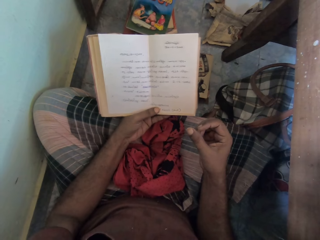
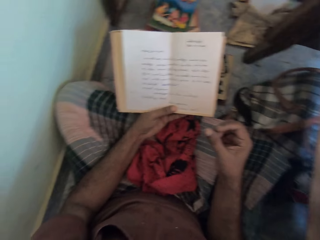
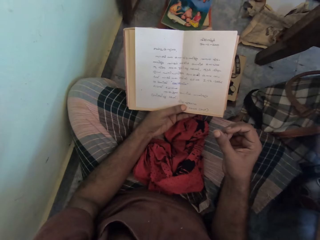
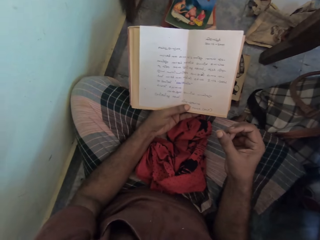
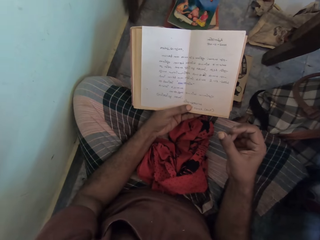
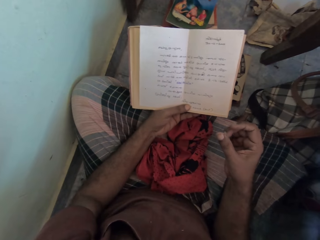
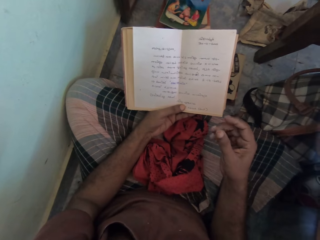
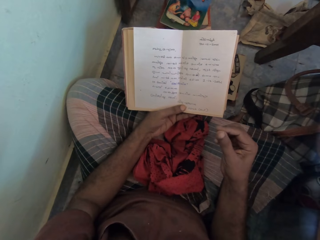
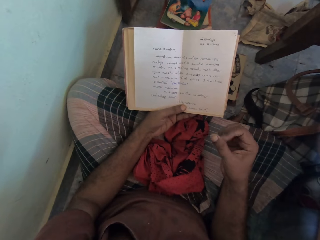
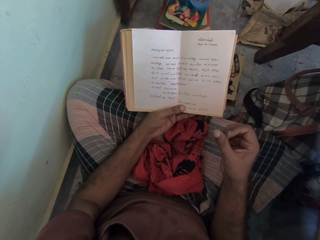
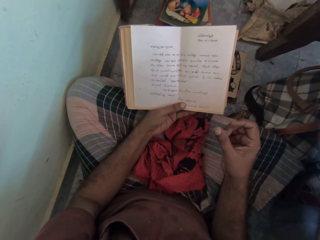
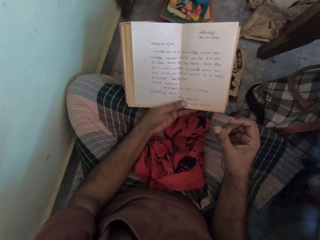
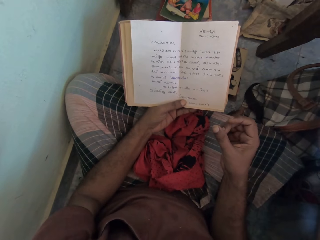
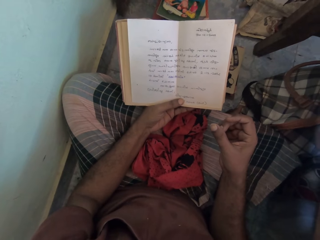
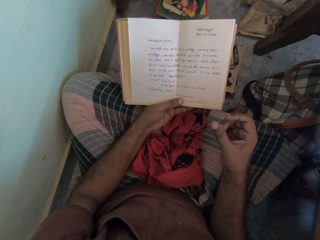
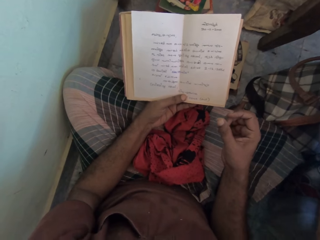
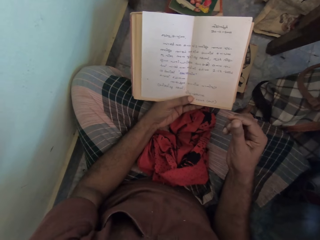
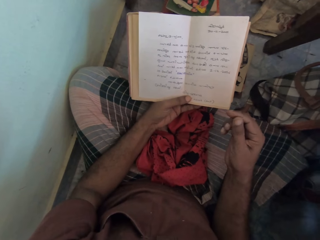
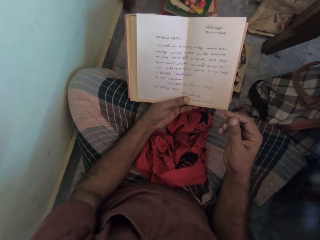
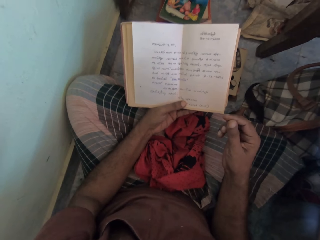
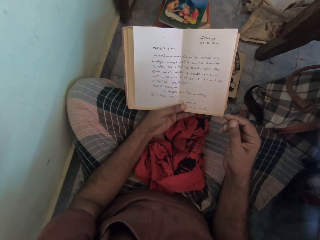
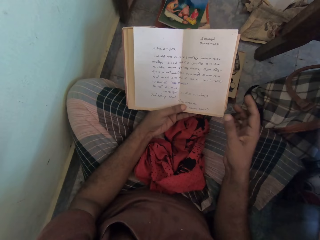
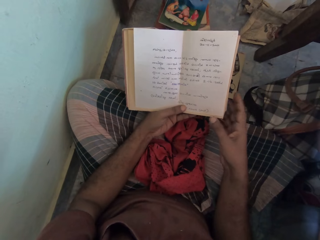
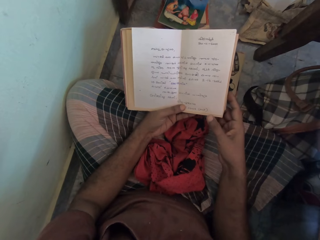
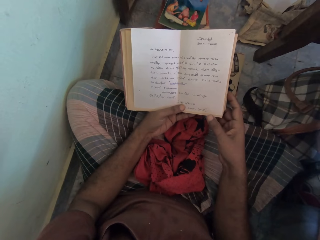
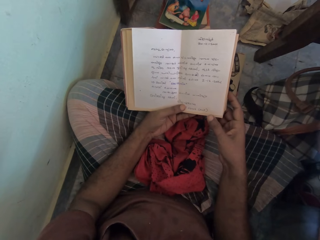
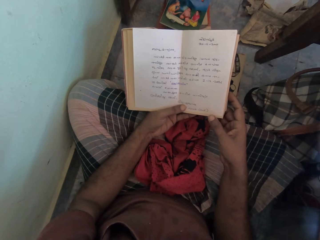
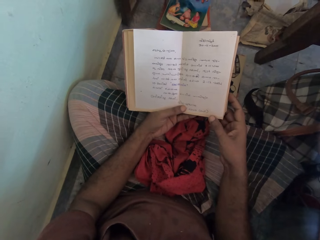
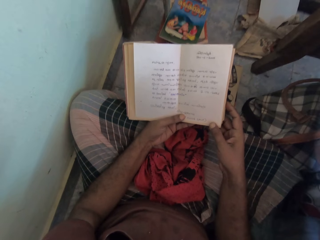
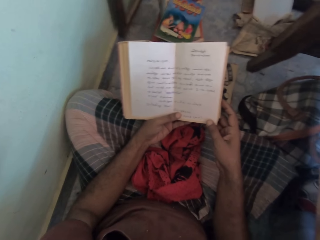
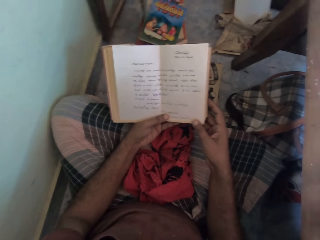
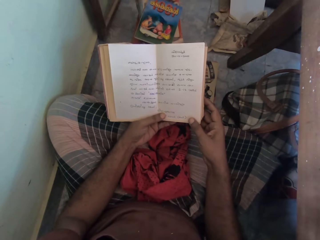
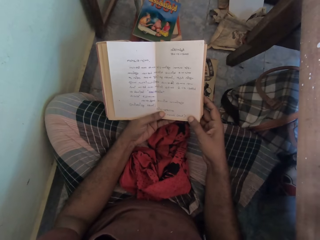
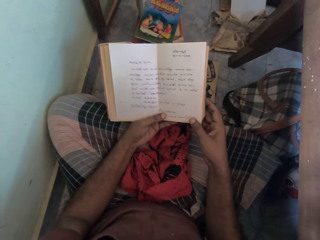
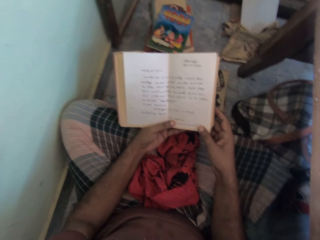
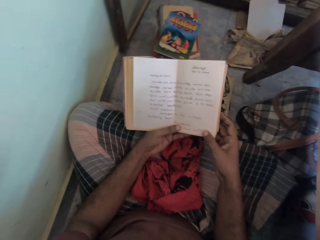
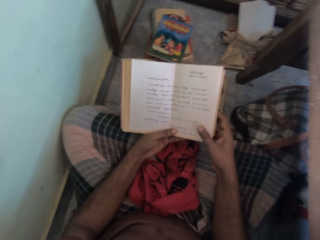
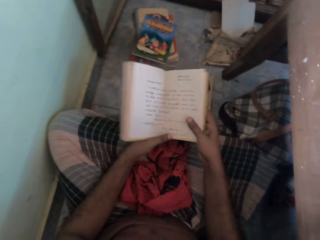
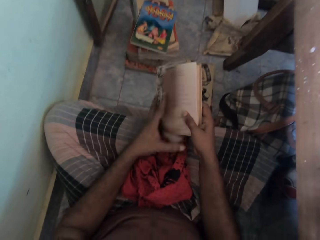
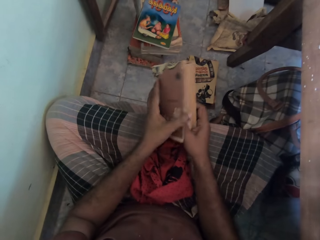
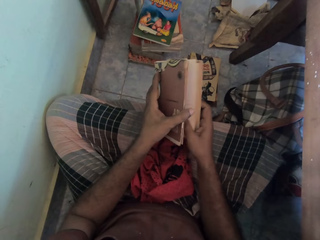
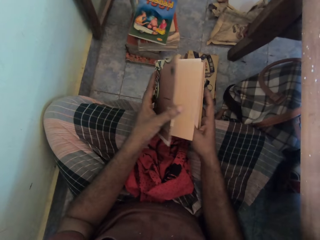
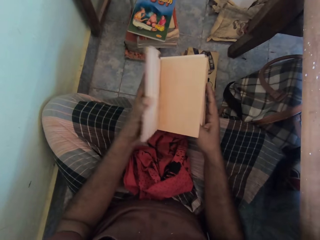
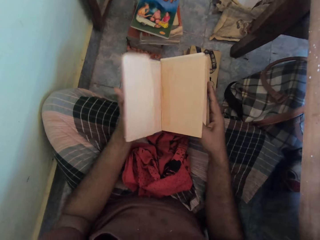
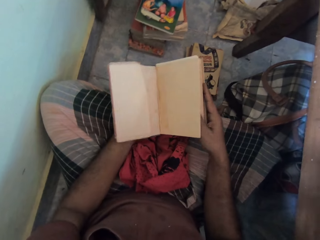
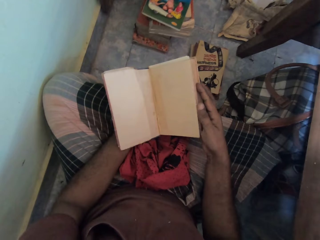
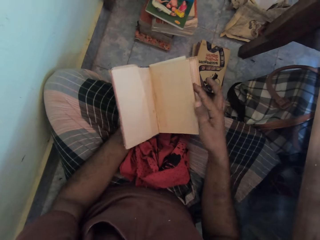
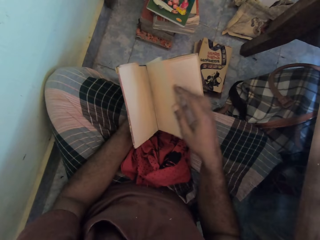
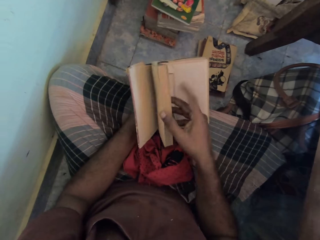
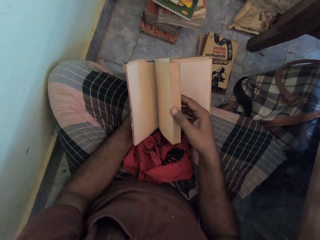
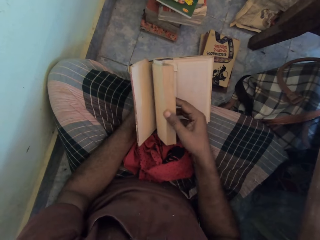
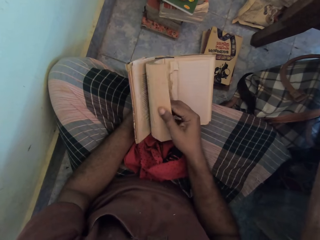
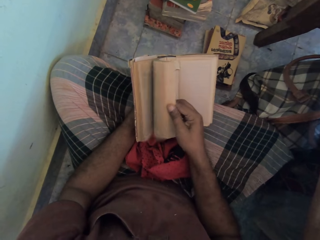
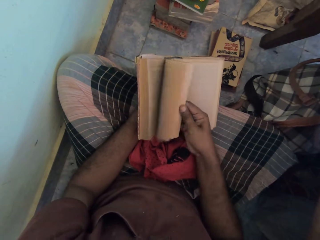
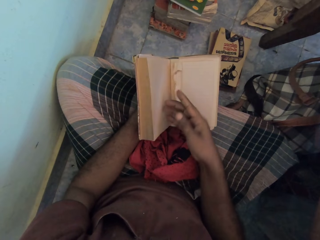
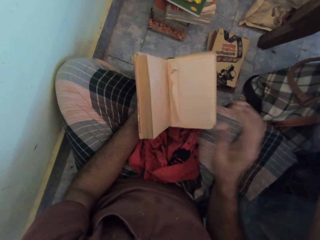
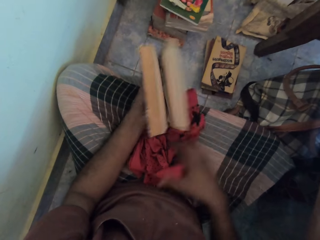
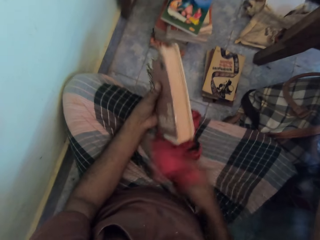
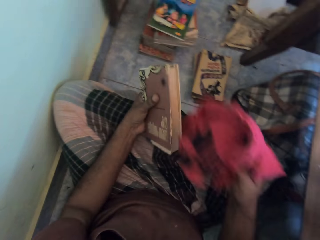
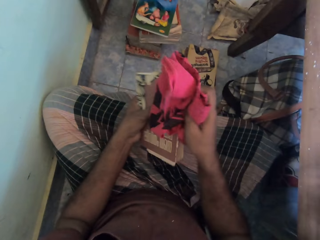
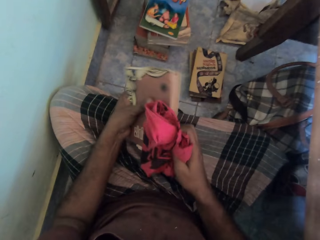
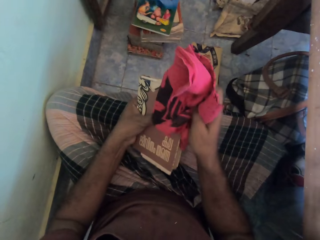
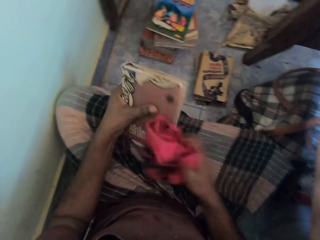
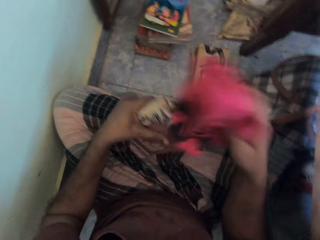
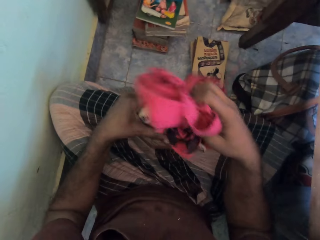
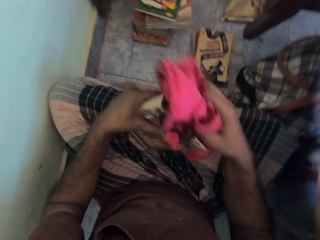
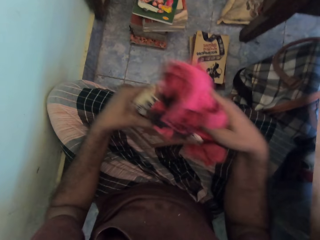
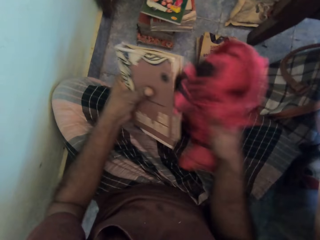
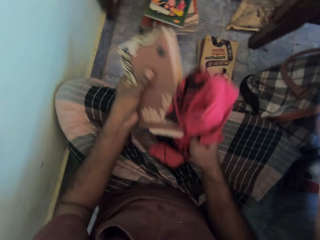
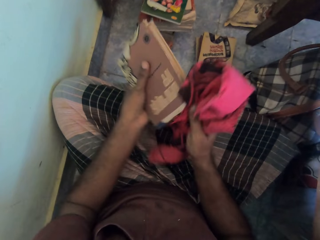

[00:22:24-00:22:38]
The camera wearer closes the book. He flips through the book with his hands. He opens the book. He peruses the book. He picks the cloth from his legs with his right hand. He grabs the book. He dusts the book in his left hand with the cloth in his right hand.

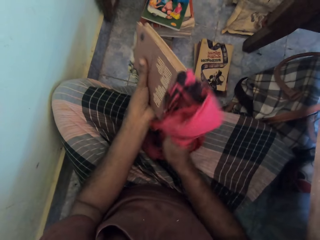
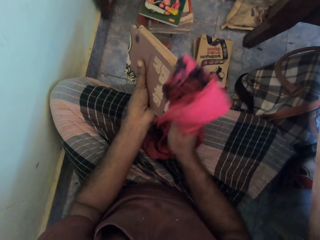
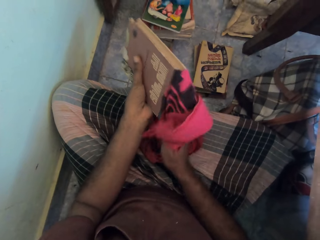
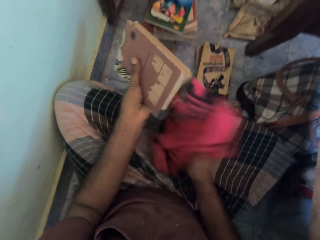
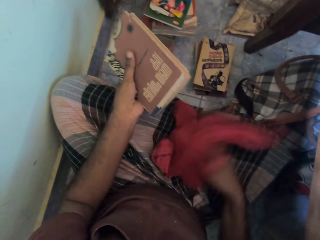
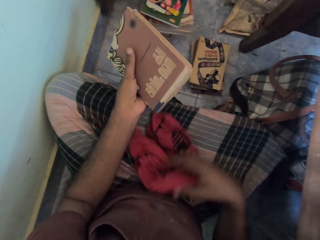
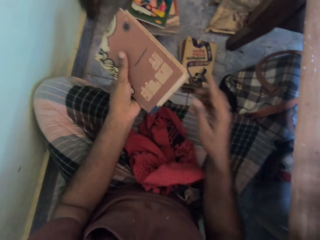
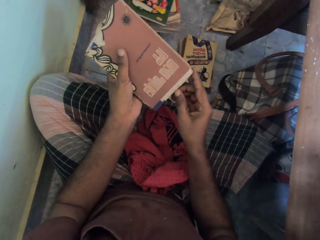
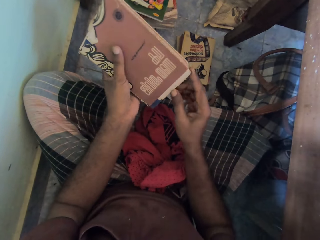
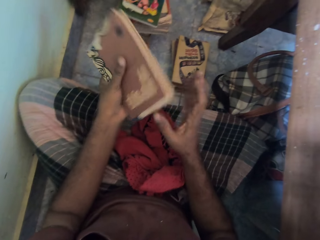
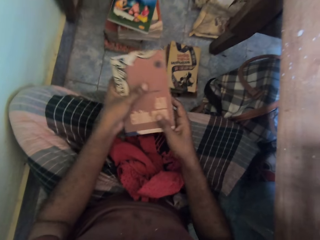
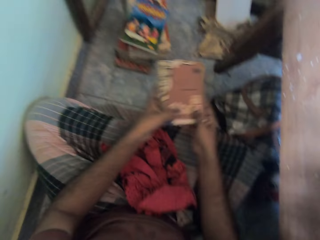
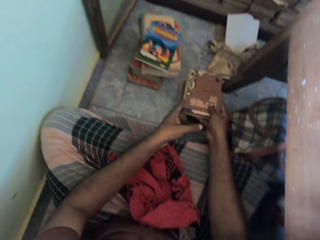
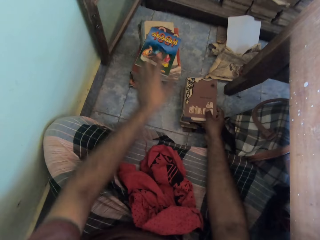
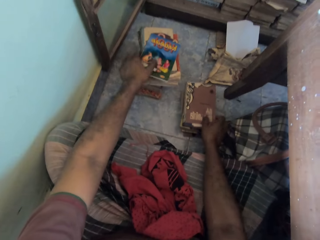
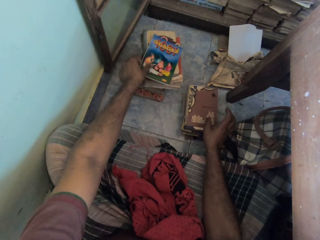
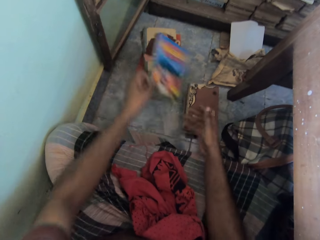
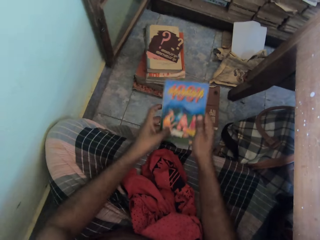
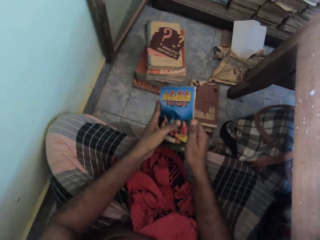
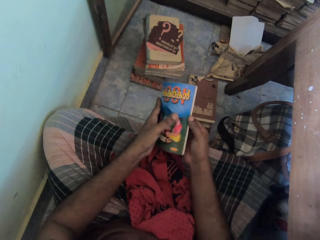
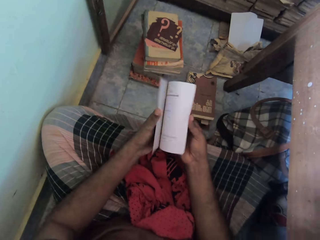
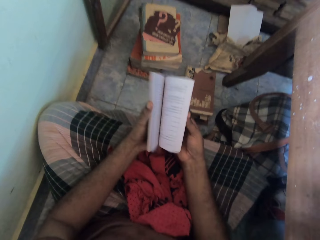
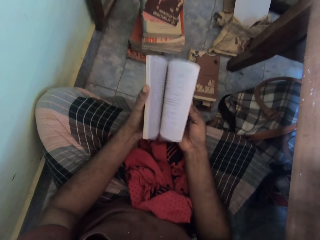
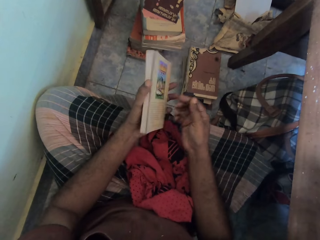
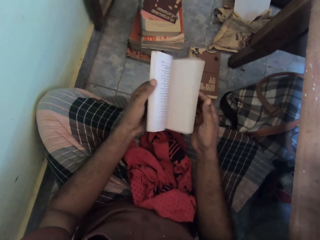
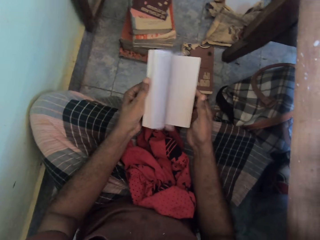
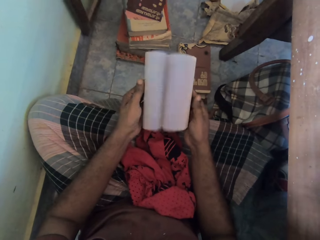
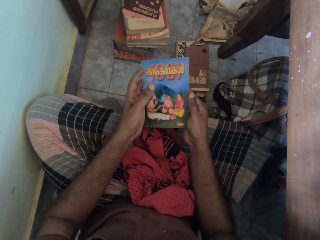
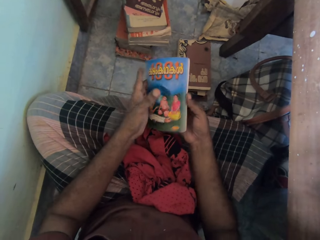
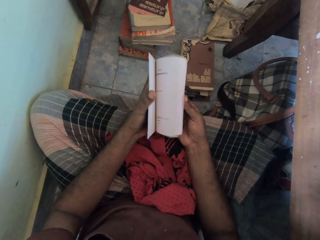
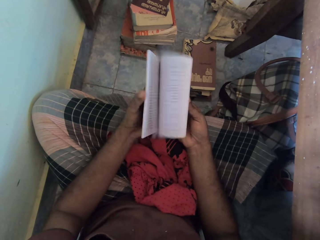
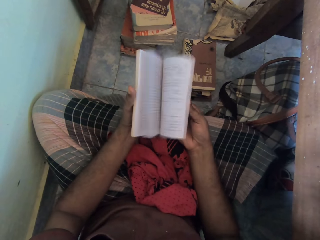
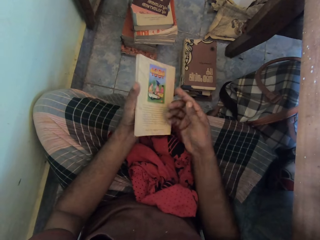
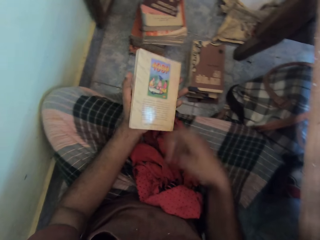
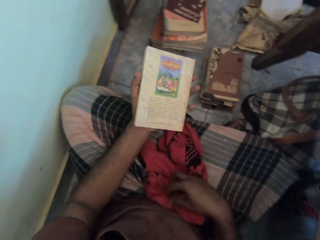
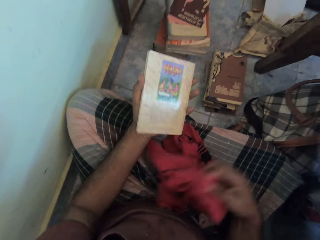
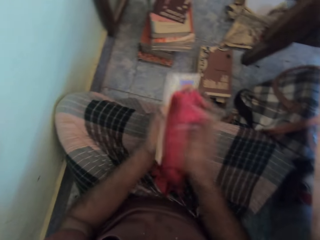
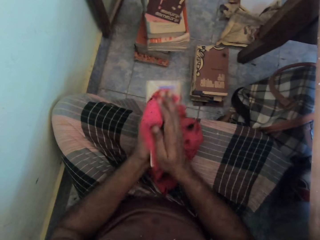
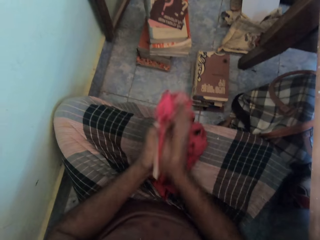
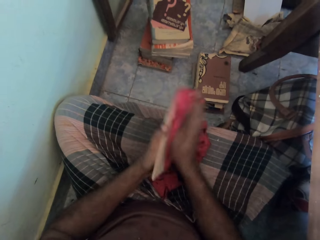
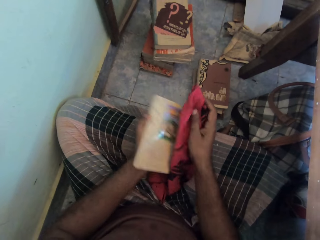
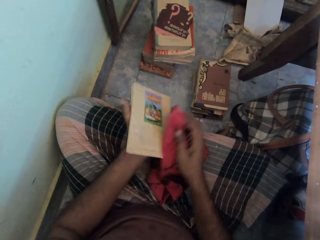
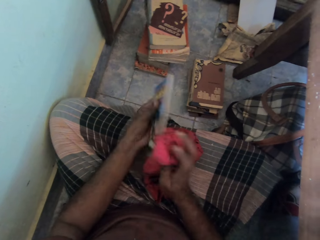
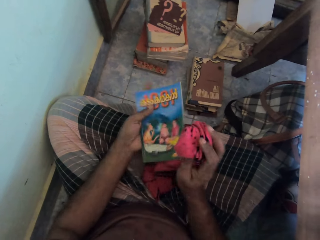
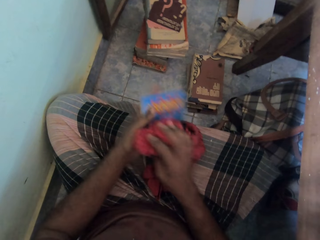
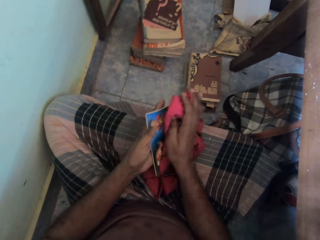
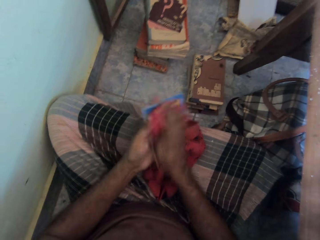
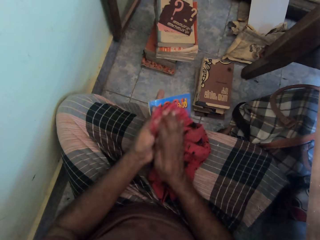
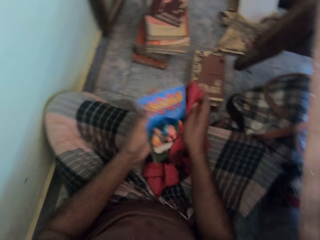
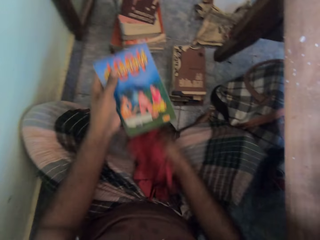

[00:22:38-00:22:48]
The camera wearer places the cloth on his legs with his right hand. He drops the cloth. He places the book on the ground, on other books, with his right hand. He picks a book from the stack of books with his left hand. He flips through the book with his hands. He peruses the book. He picks the cloth from his legs with his right hand. He wipes the book with the towel. He wipes the book cover with the towel and turns the book sideways.
